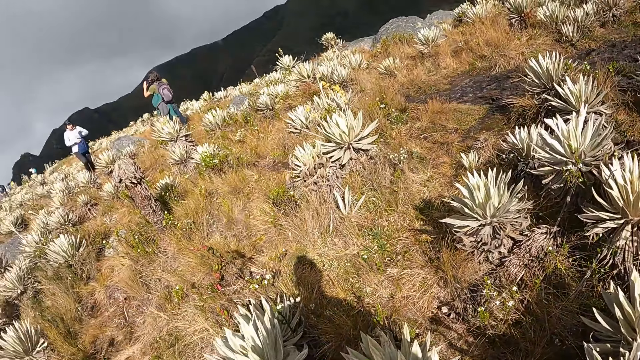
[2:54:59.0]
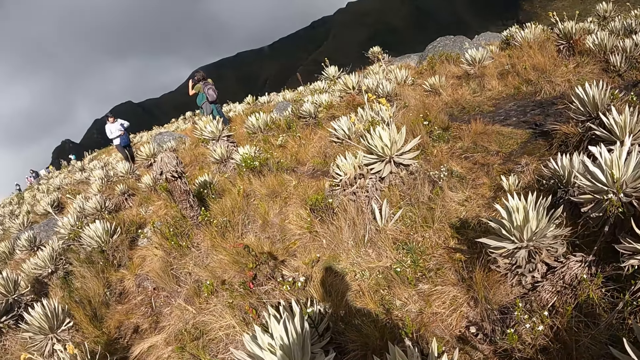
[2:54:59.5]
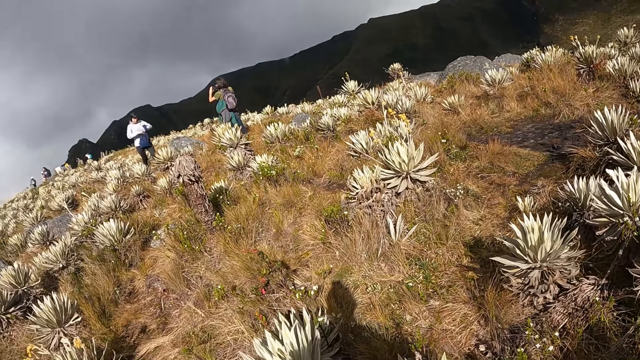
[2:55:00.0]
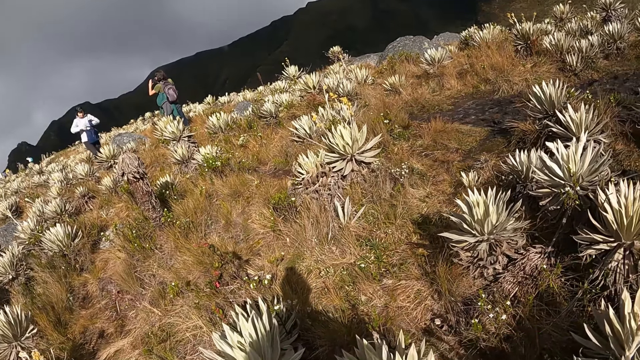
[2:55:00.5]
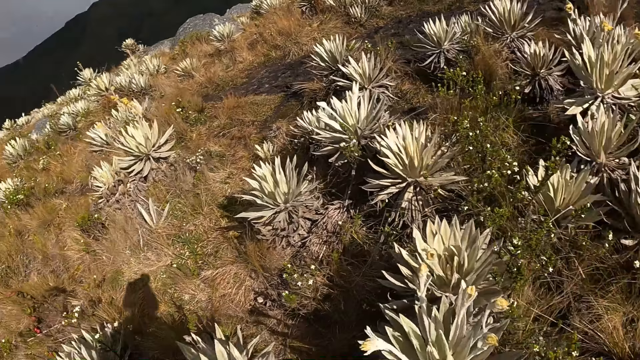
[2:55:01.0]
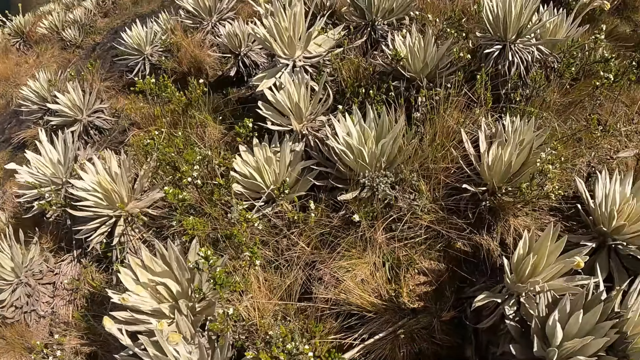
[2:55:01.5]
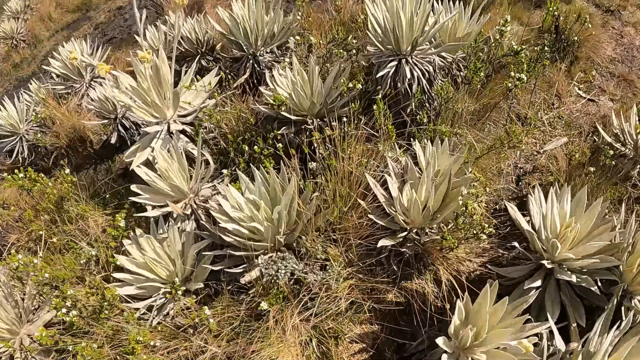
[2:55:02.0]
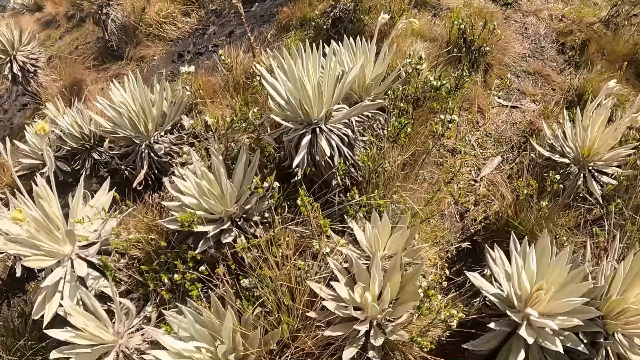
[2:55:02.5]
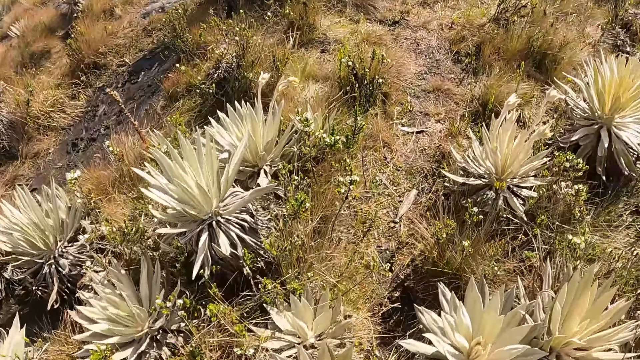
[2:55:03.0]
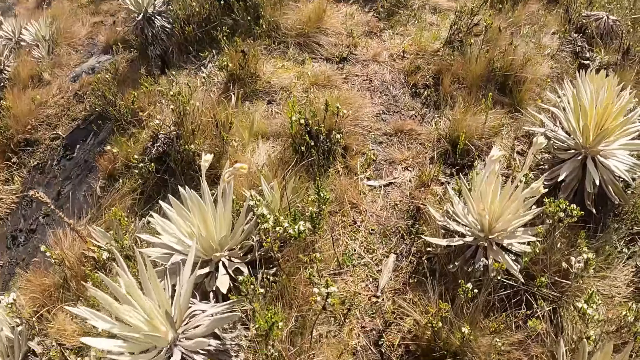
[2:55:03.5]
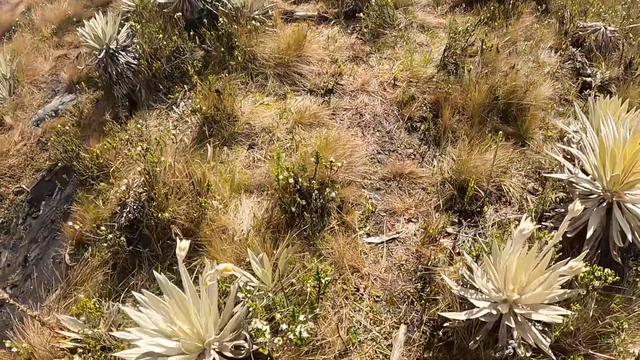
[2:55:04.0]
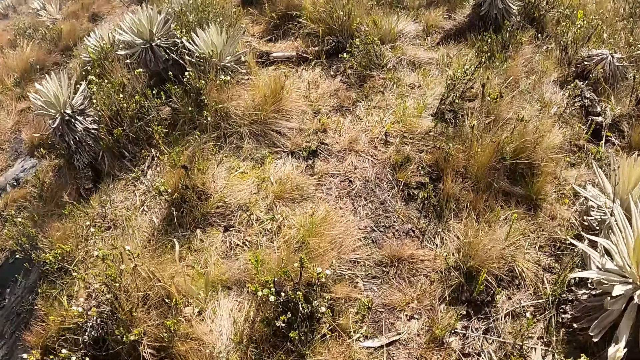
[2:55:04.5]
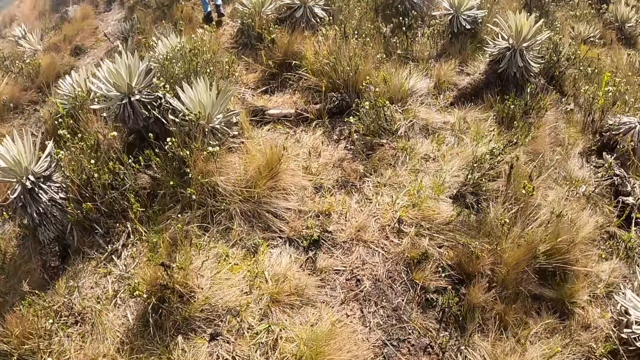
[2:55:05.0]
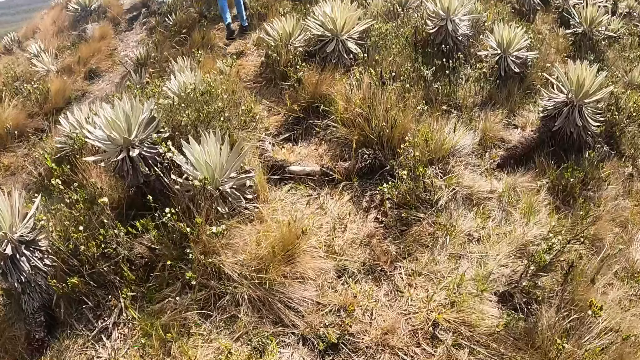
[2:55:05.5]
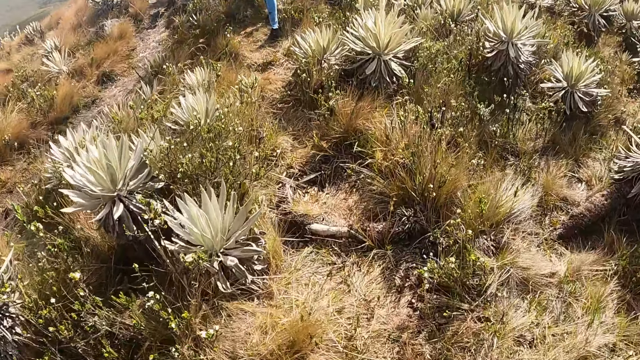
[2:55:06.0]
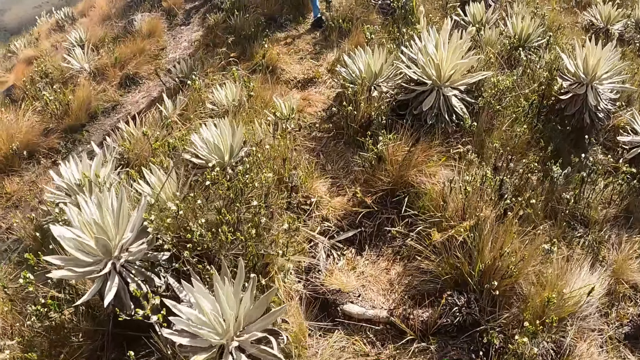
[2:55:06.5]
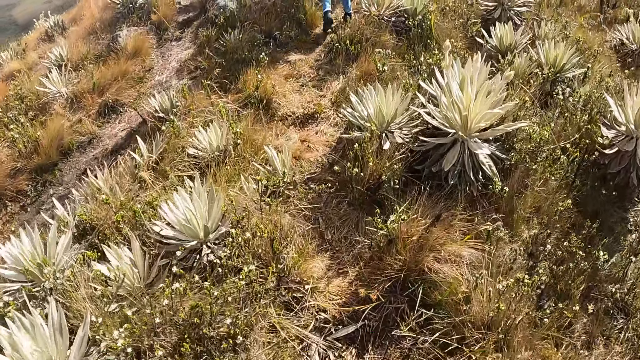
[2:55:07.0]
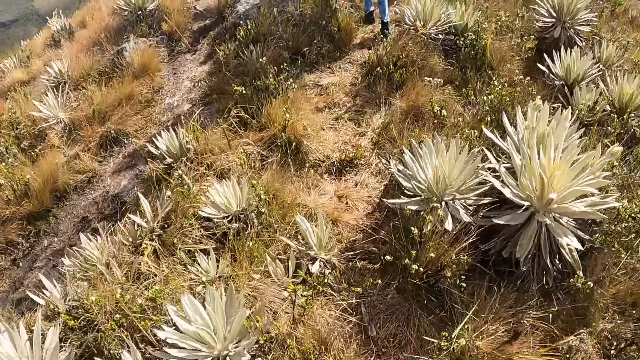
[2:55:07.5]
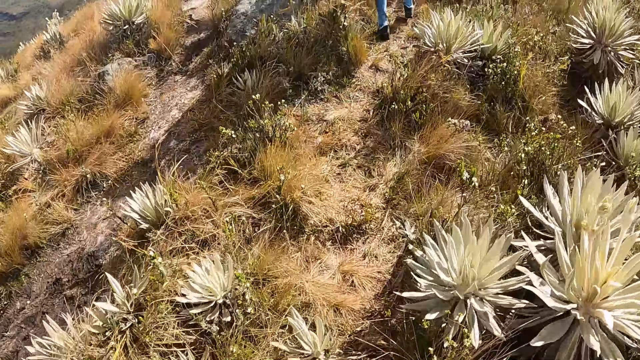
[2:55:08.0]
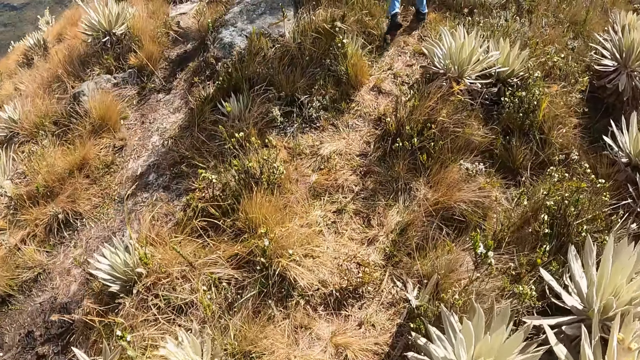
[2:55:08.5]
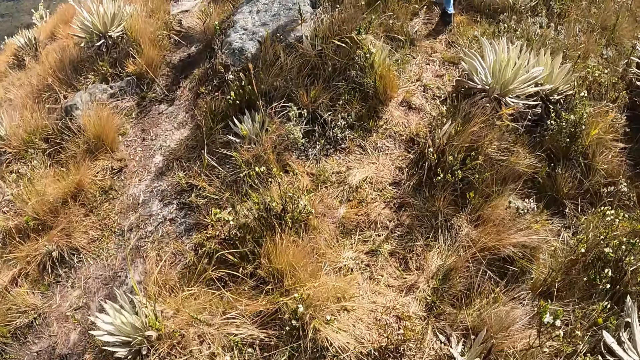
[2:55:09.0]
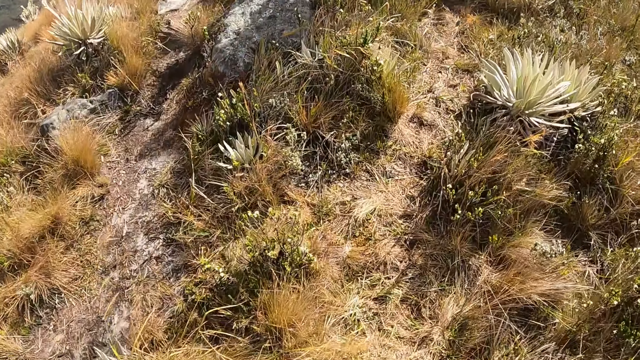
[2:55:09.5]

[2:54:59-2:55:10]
The camera wearer looks around. They walk around.

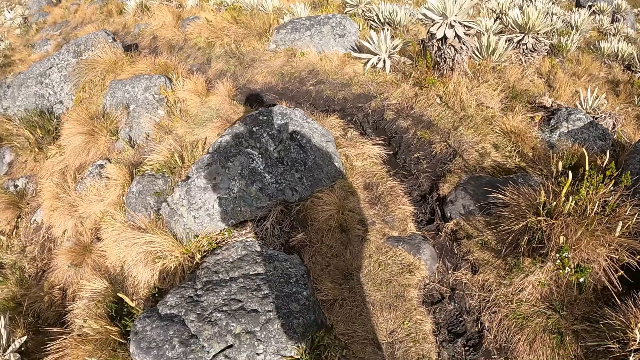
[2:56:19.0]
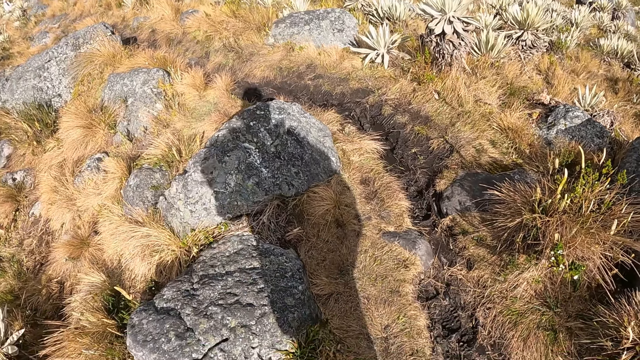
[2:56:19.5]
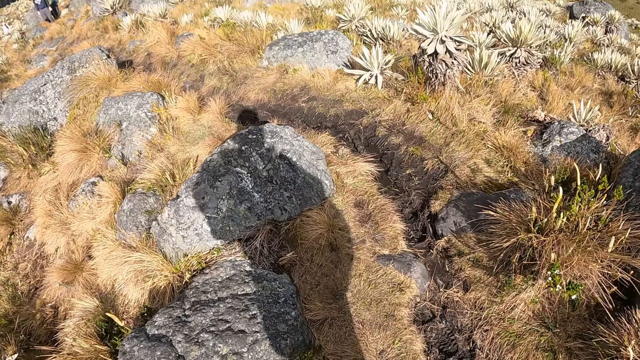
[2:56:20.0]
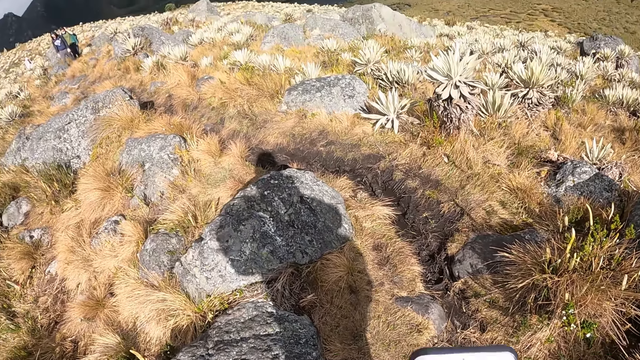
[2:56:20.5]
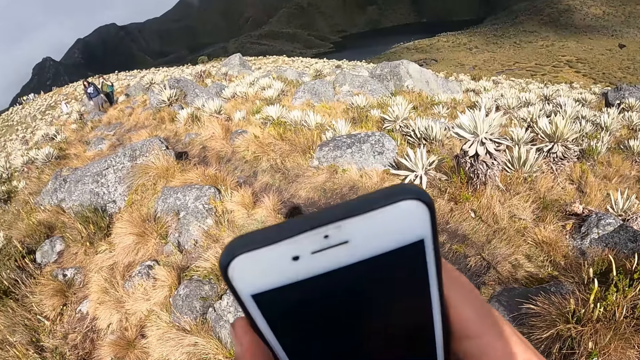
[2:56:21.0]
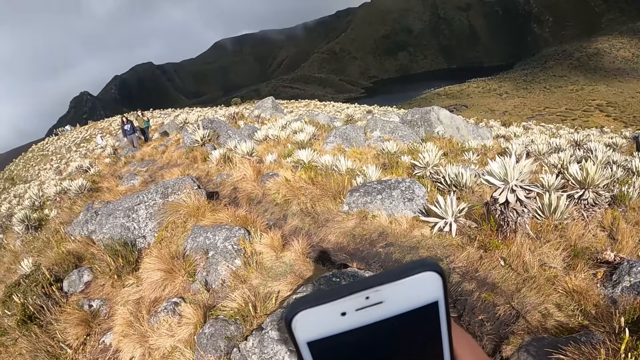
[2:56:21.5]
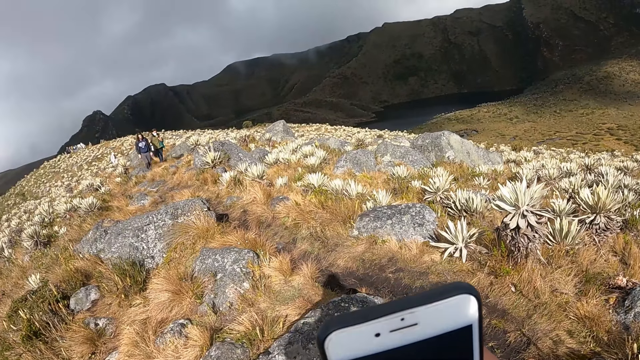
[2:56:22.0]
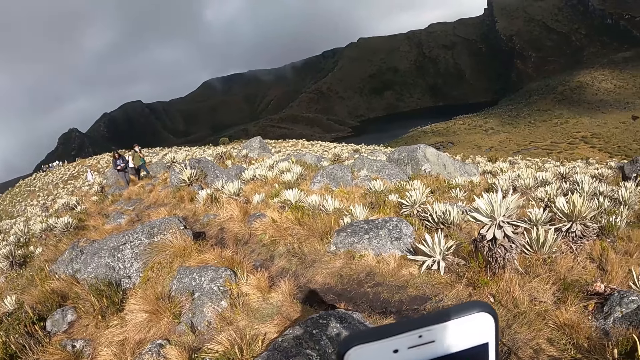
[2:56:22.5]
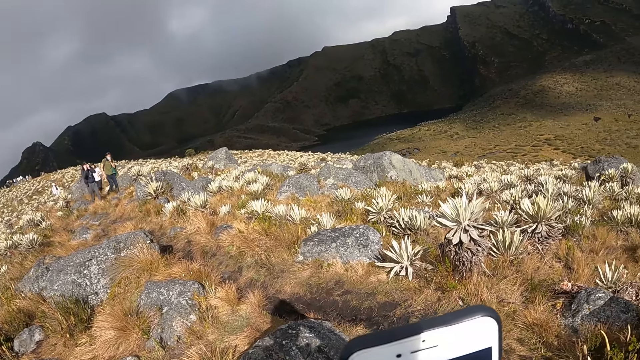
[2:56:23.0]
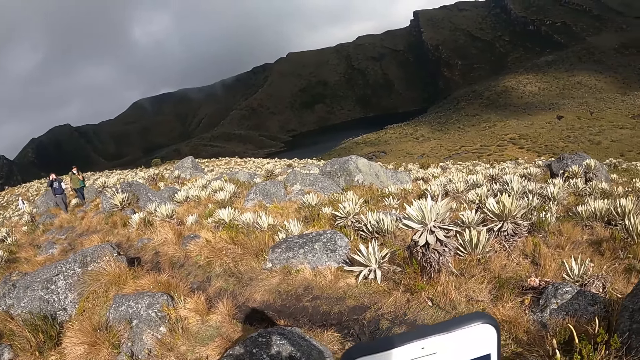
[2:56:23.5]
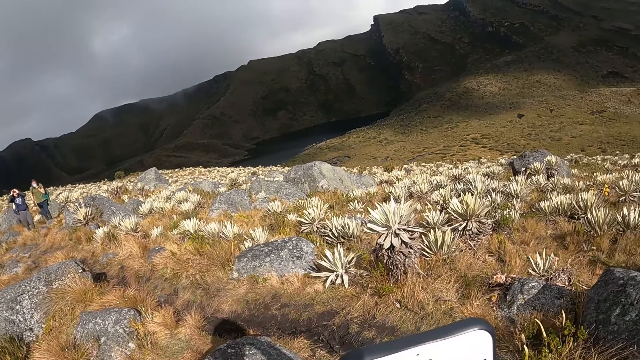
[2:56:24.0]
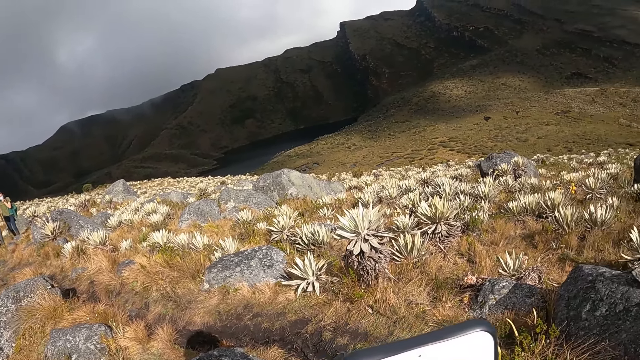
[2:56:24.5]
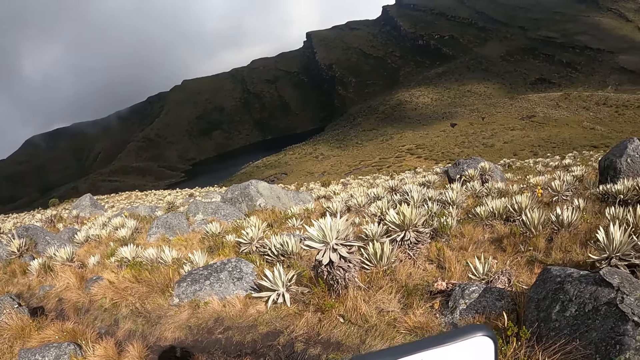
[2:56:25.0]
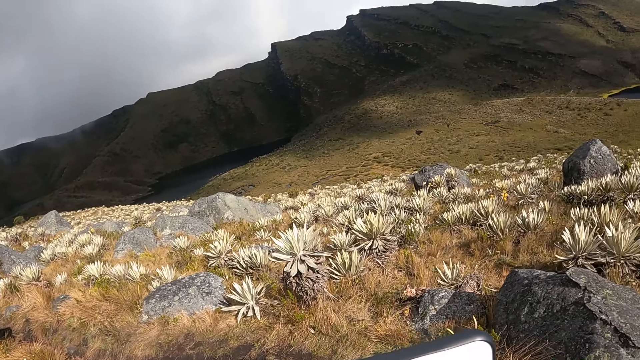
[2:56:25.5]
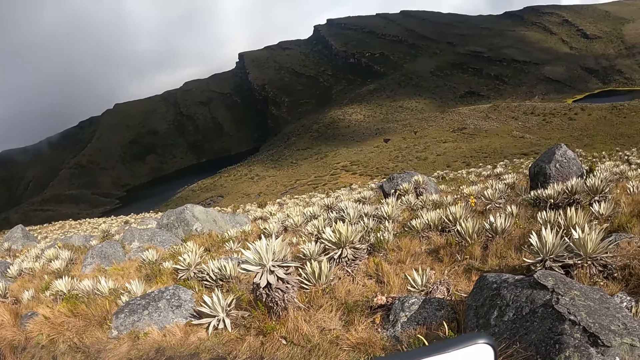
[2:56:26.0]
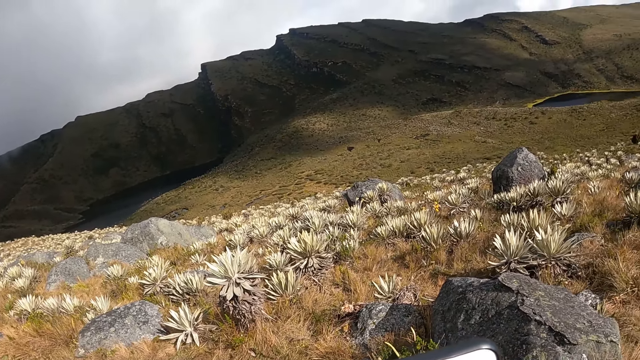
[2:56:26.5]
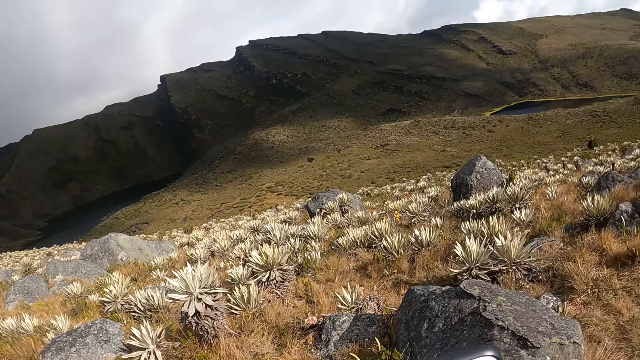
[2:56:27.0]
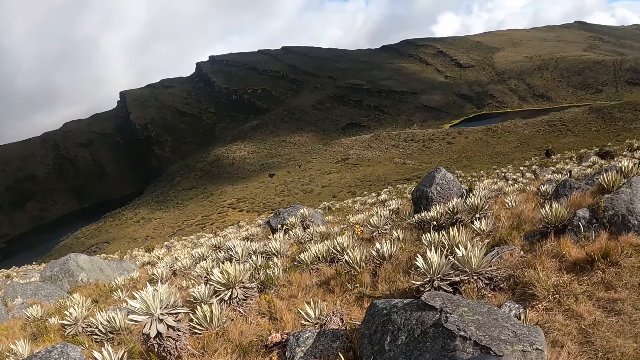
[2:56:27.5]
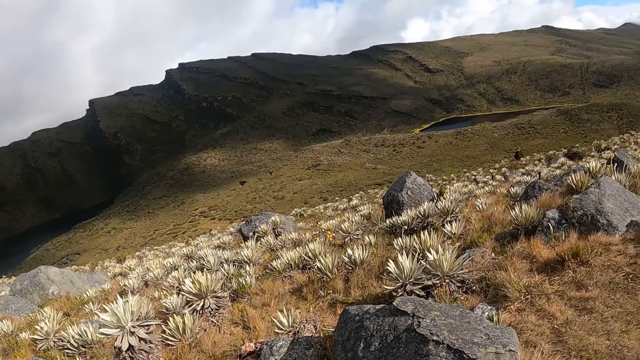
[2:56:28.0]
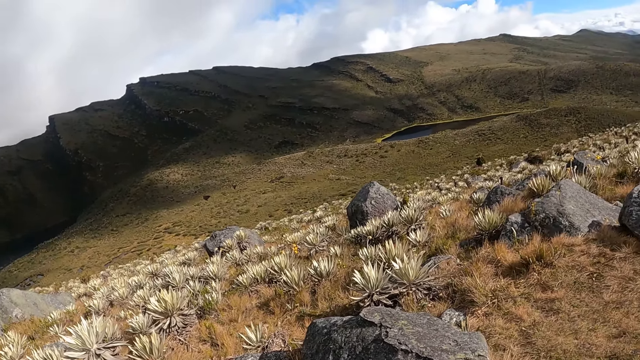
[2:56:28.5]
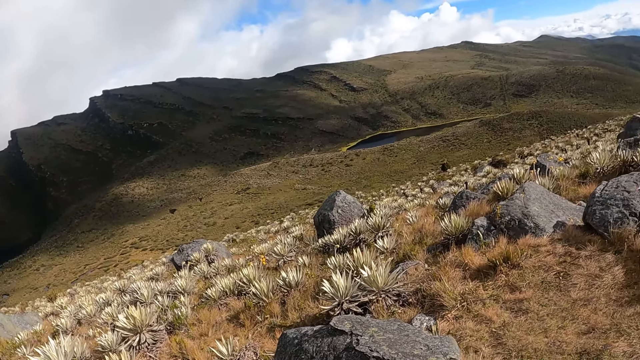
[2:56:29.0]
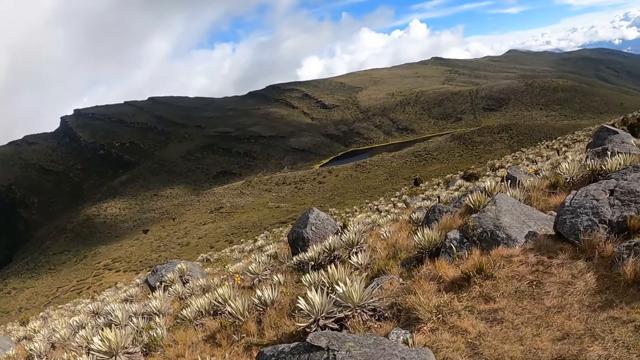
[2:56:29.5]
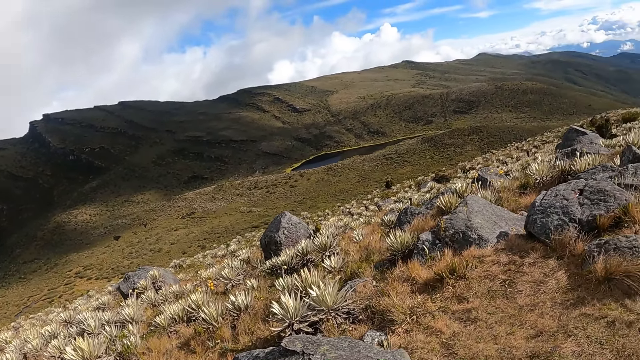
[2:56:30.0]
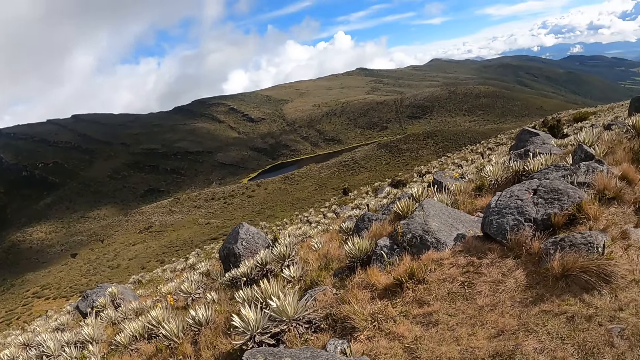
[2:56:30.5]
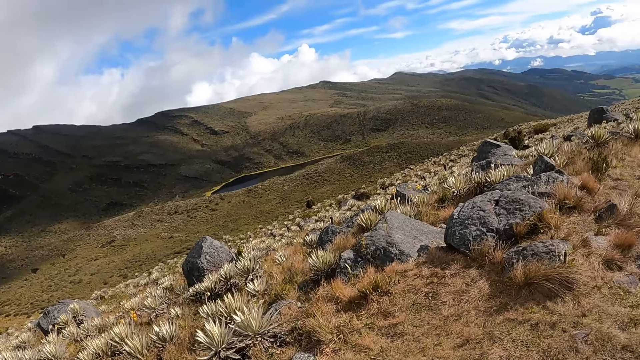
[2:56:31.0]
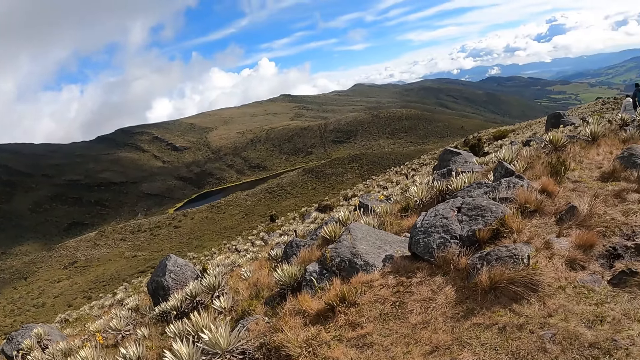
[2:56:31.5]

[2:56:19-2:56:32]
The camera wearer holds up a phone with her right hand.
